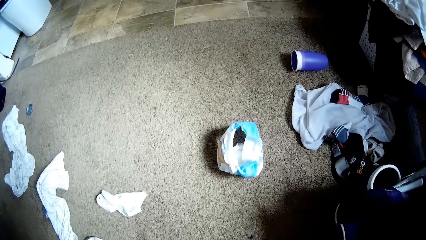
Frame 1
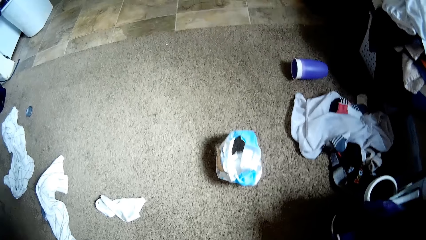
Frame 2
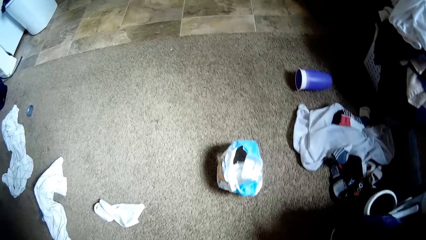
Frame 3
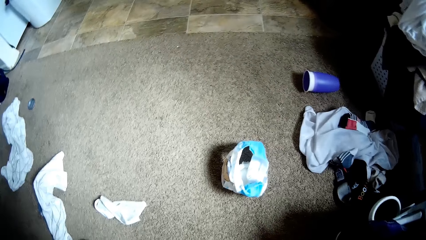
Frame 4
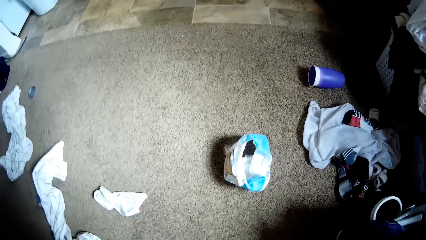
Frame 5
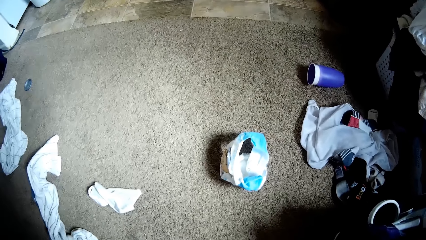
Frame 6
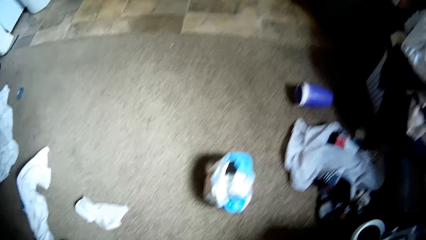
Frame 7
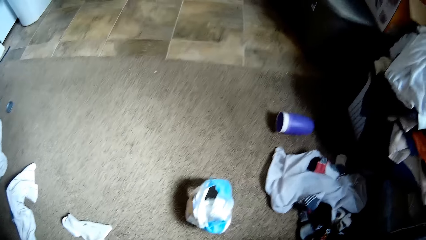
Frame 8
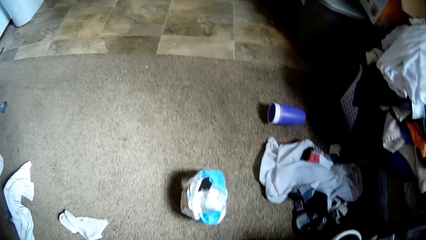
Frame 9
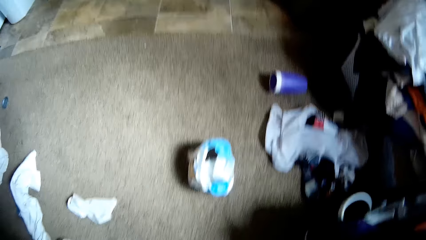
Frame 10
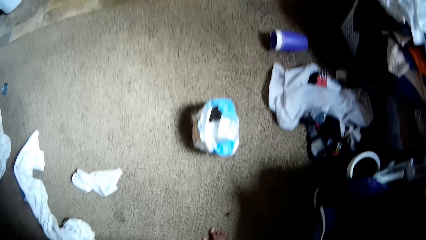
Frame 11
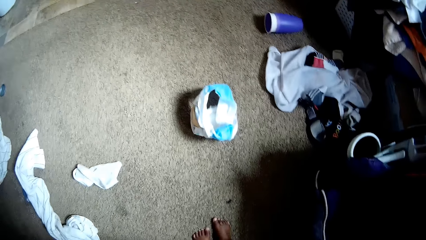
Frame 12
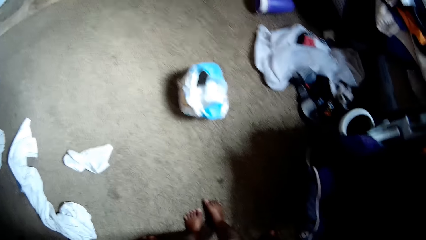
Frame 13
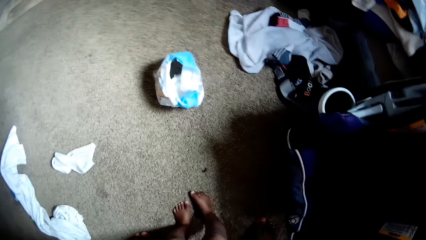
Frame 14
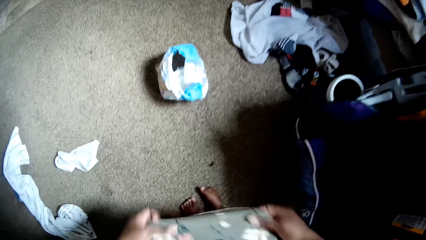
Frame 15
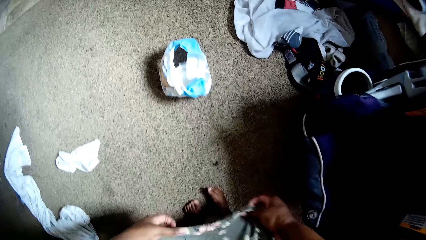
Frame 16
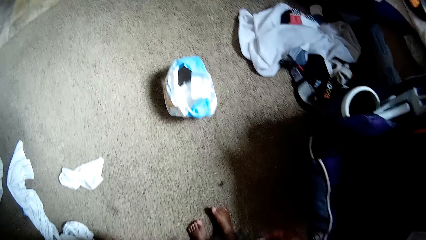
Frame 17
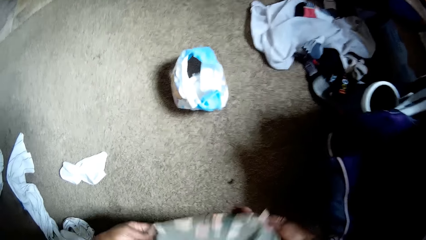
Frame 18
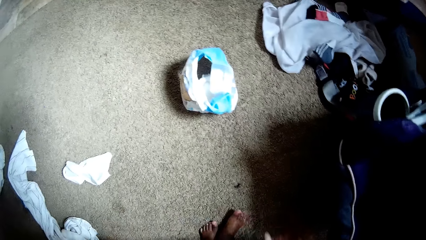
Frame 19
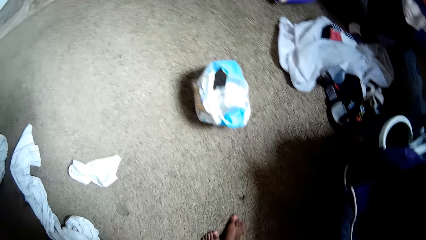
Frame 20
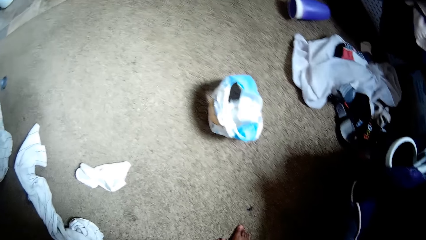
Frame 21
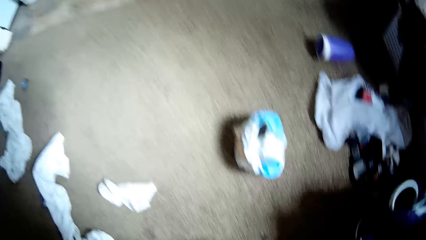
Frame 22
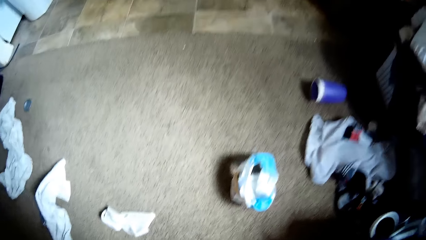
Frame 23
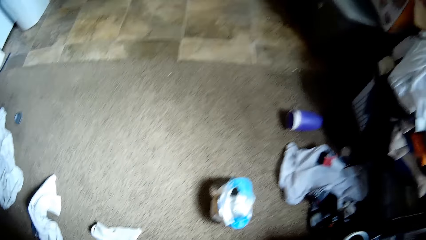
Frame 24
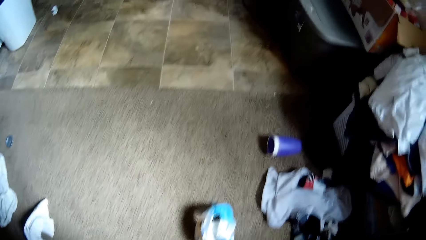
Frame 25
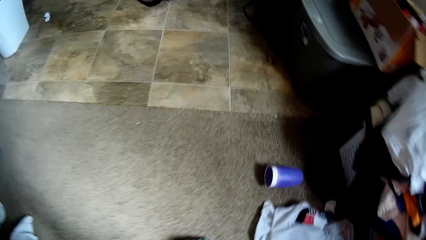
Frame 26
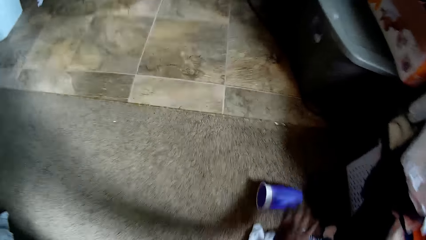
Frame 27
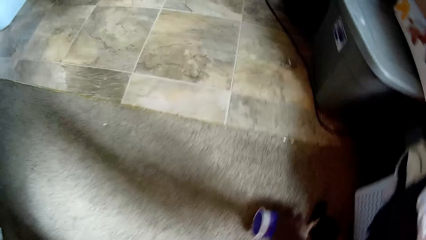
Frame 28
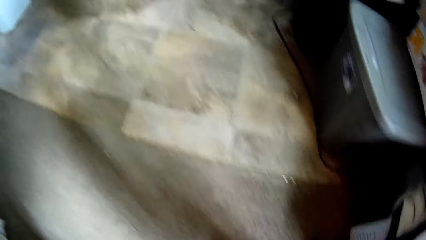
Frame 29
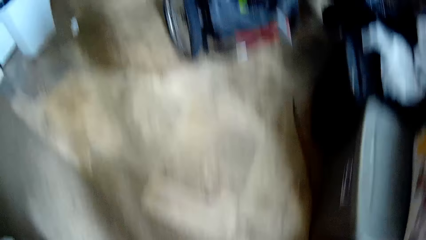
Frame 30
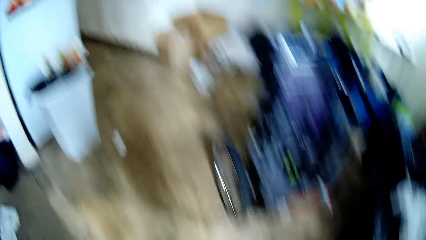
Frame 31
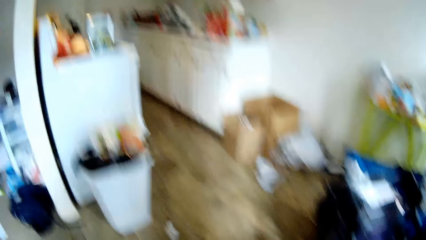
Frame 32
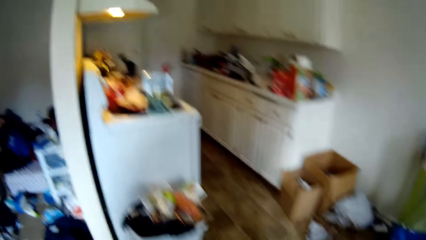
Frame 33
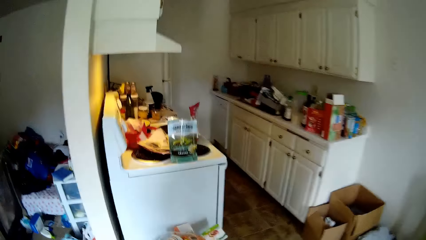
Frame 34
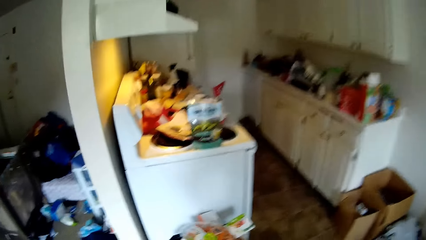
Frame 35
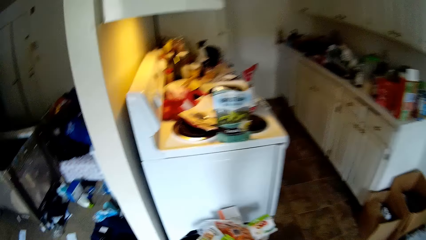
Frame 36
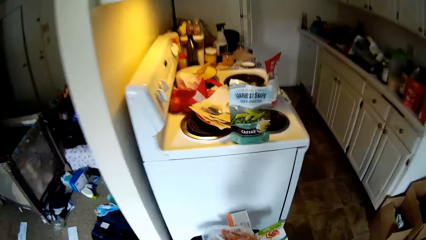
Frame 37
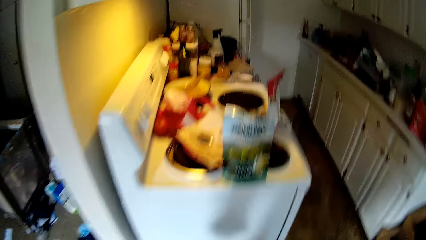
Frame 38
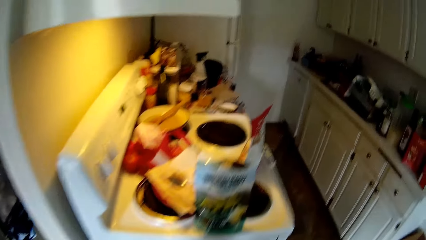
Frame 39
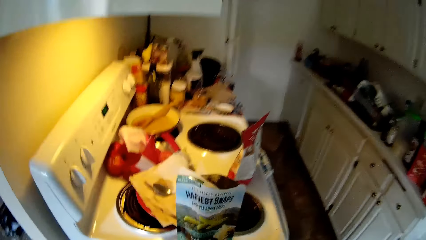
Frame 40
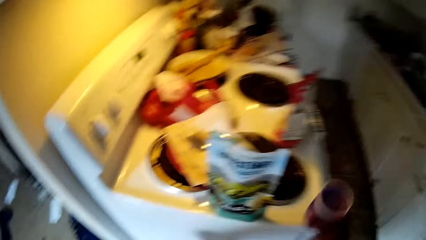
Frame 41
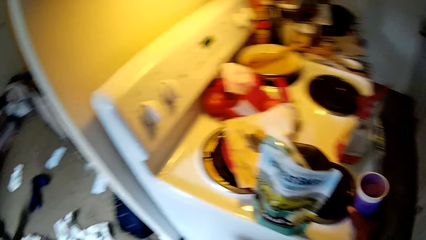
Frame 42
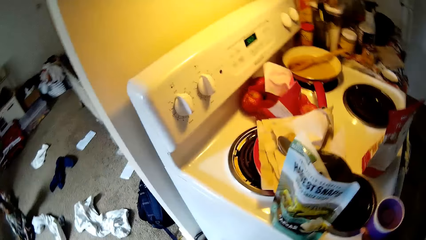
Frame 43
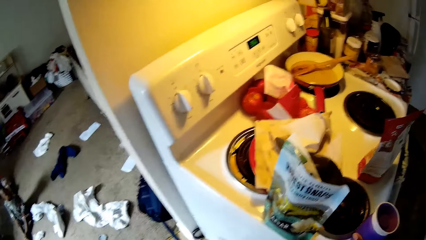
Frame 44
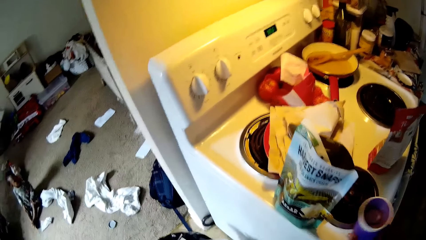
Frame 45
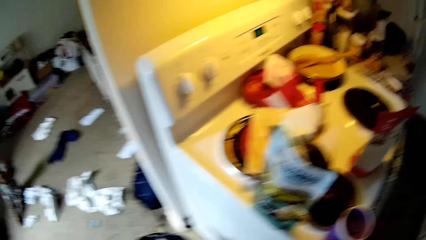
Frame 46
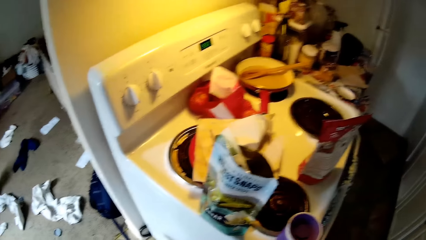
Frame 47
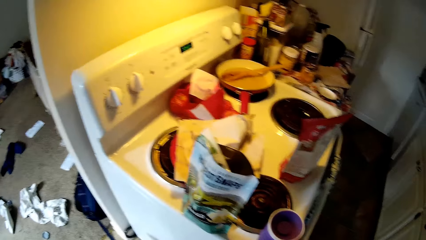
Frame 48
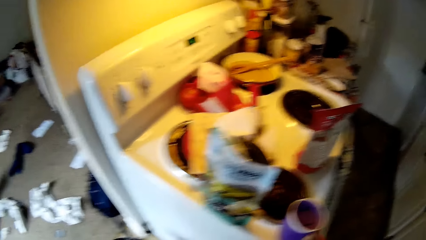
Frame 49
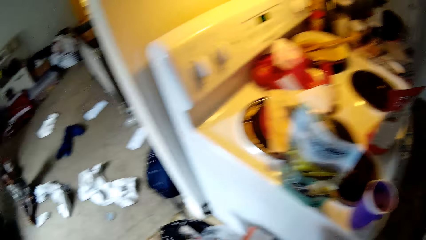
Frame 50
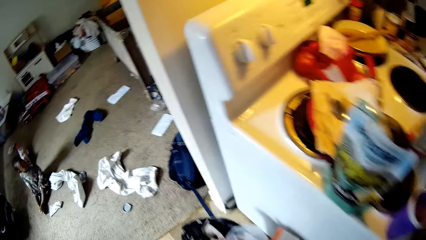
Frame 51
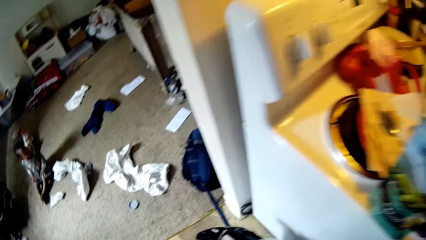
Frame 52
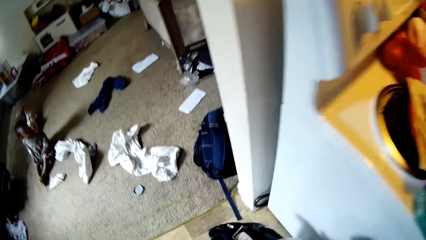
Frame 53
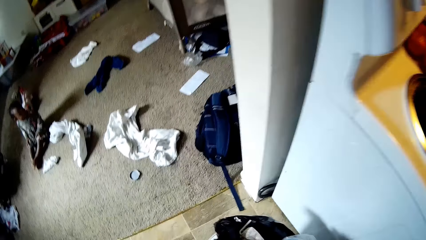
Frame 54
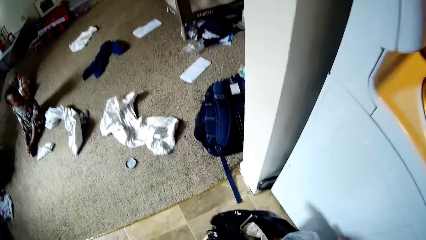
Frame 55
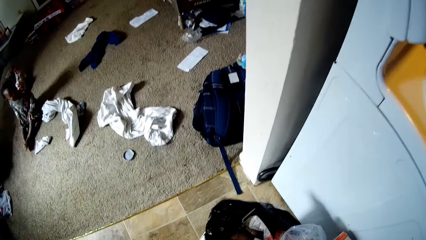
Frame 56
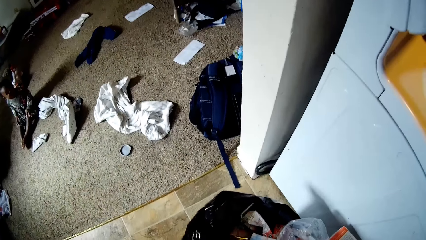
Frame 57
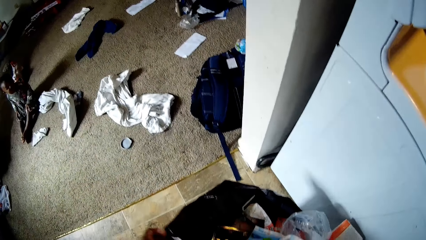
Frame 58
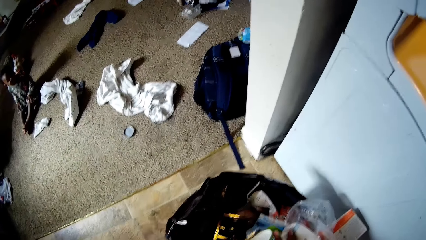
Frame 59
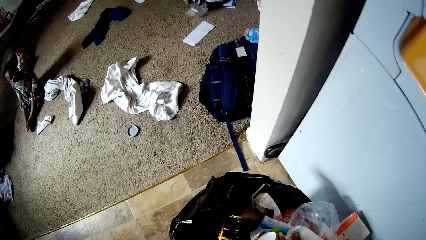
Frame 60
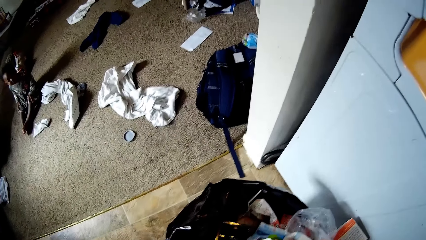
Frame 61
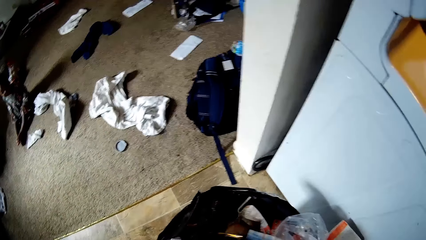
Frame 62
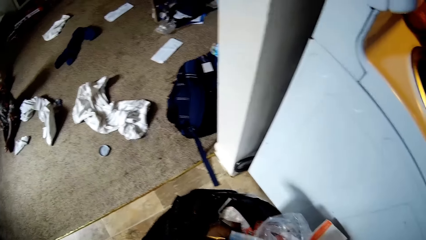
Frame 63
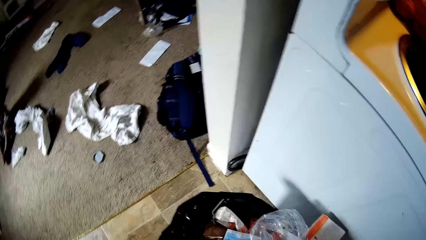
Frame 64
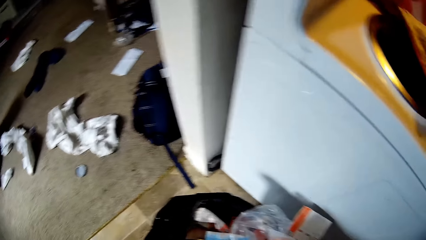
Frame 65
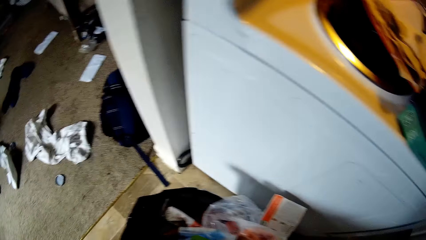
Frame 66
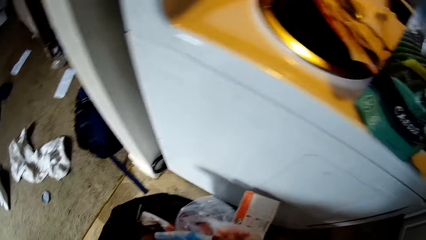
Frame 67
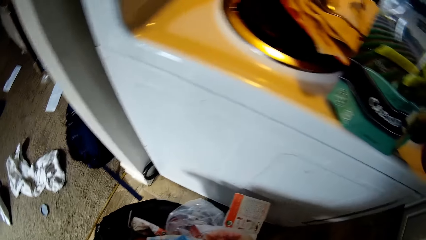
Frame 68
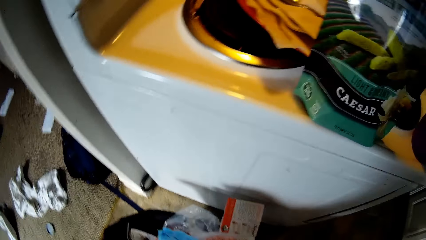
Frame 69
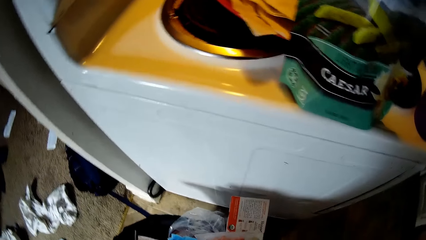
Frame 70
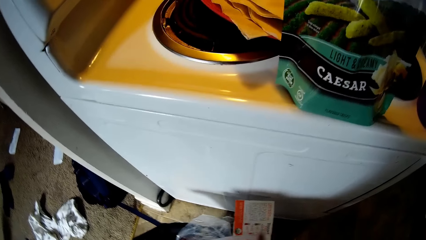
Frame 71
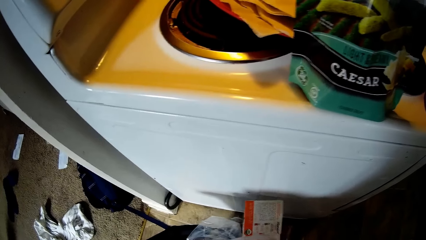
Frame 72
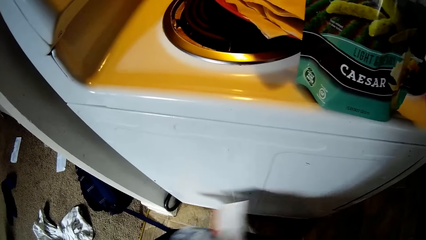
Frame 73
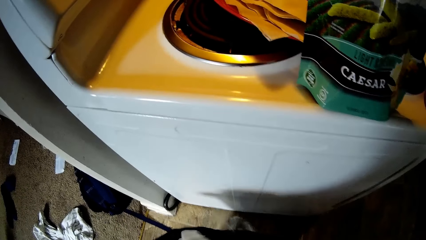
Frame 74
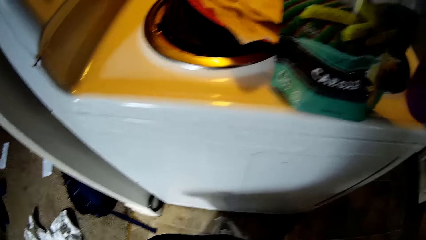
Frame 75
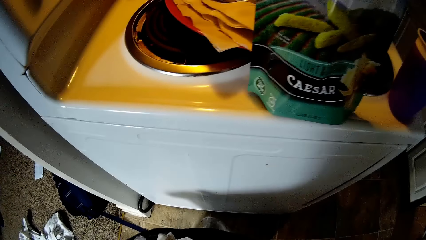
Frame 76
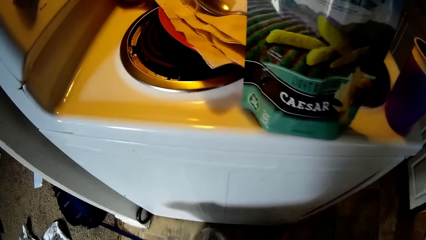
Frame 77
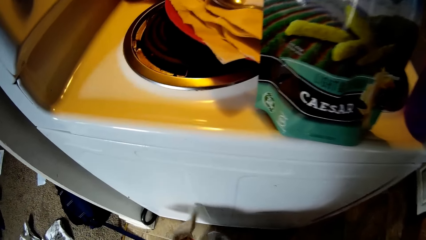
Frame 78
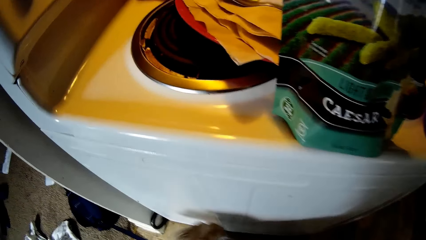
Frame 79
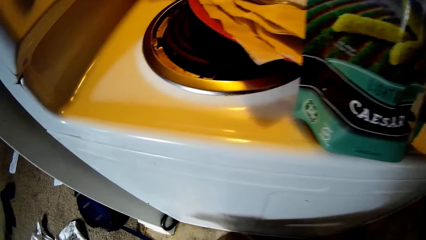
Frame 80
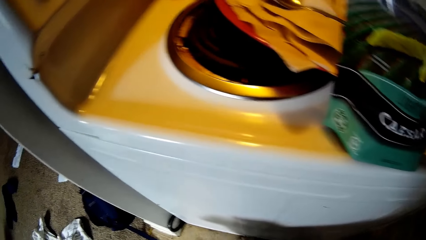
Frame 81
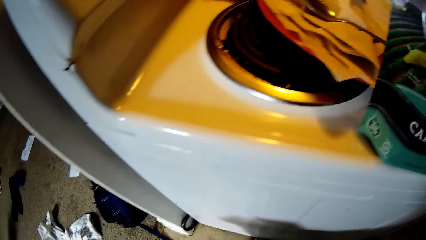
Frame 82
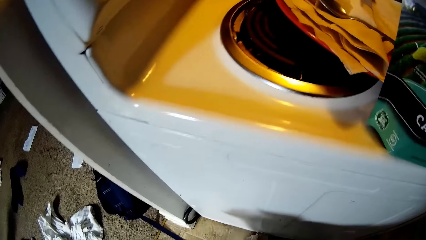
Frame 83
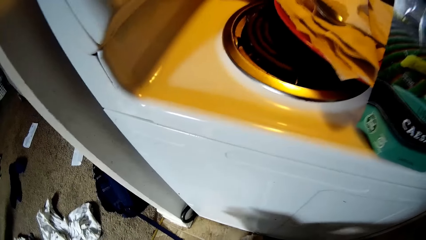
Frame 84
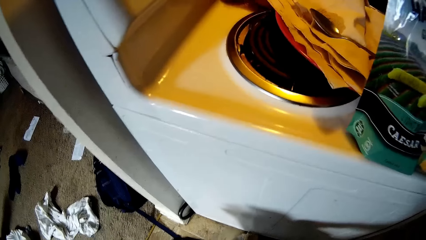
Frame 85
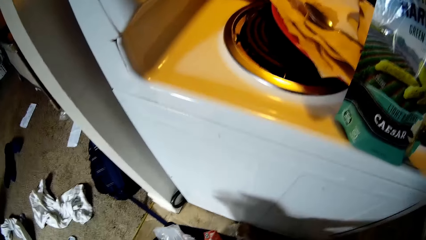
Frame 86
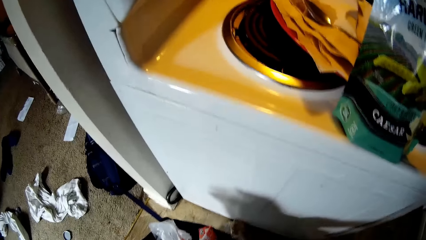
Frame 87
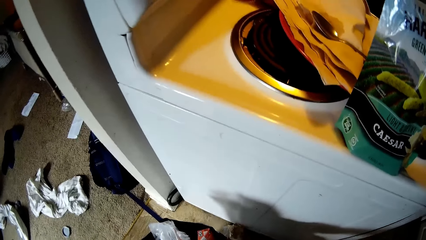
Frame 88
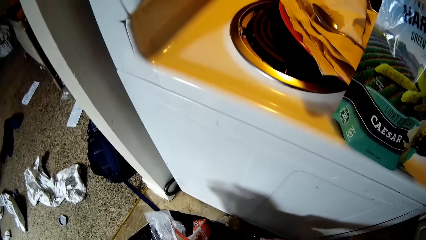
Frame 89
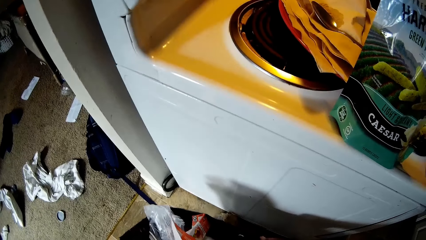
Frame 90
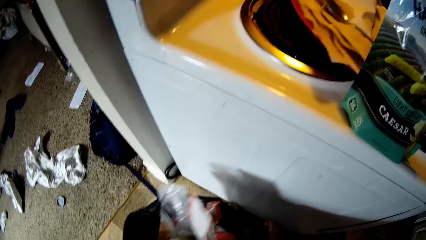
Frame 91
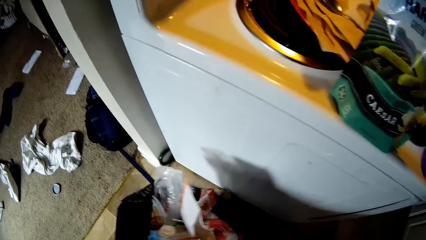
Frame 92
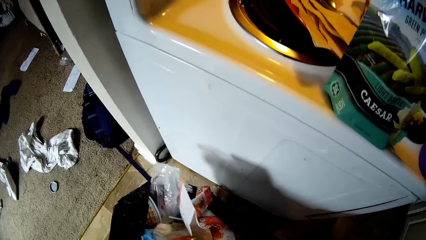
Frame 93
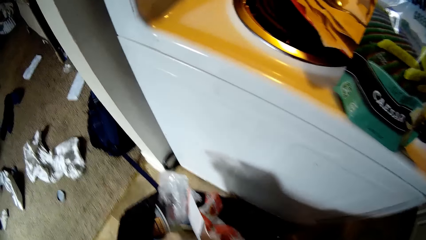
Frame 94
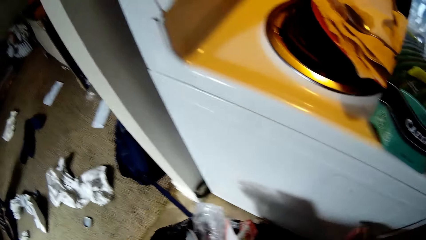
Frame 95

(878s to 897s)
The camera wearer holds the cloth on the baby with both hands. She picks up a cup on the floor with her right hand. She walks towards the kitchen. She drops the cup on a gas burner with her right hand. She holds the polythene bag in the dust bin. She arranges garbage in the dust bin.
